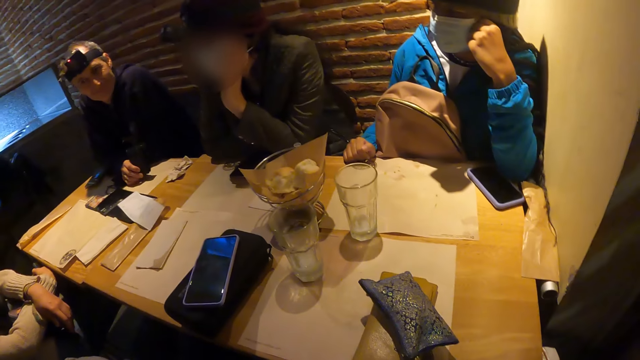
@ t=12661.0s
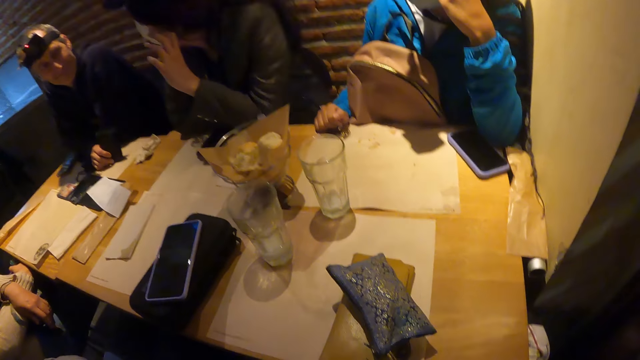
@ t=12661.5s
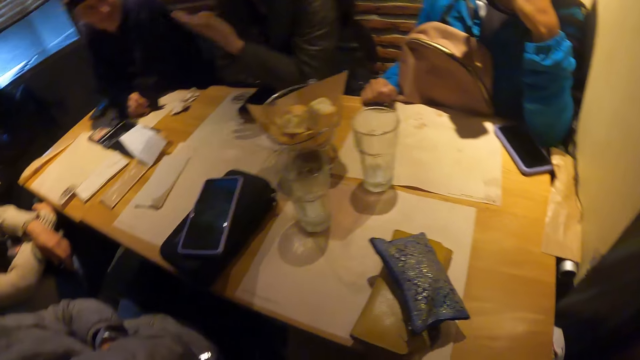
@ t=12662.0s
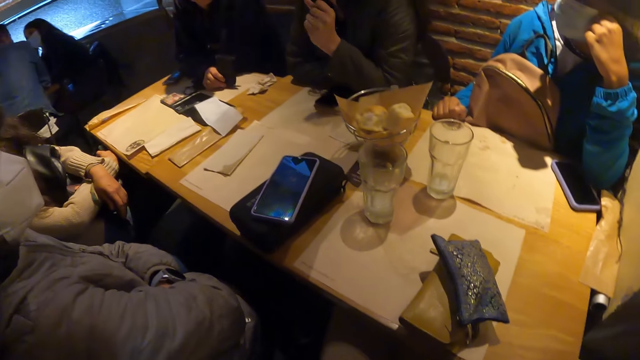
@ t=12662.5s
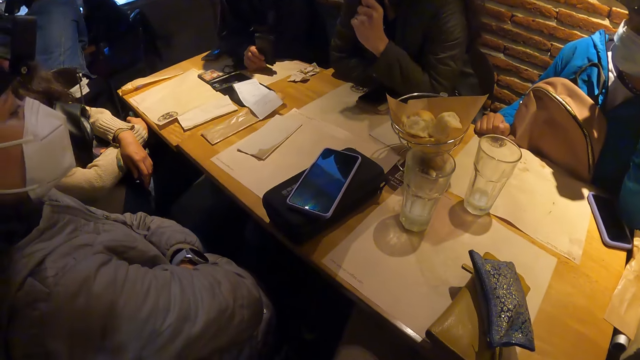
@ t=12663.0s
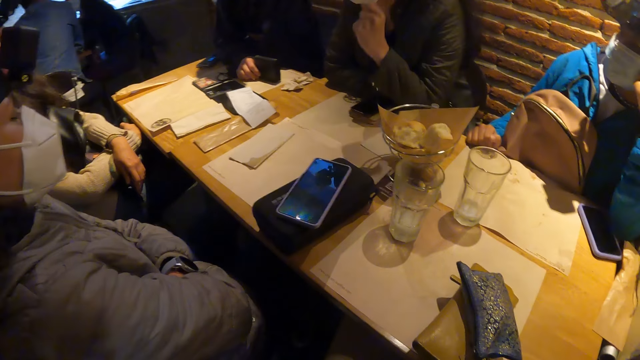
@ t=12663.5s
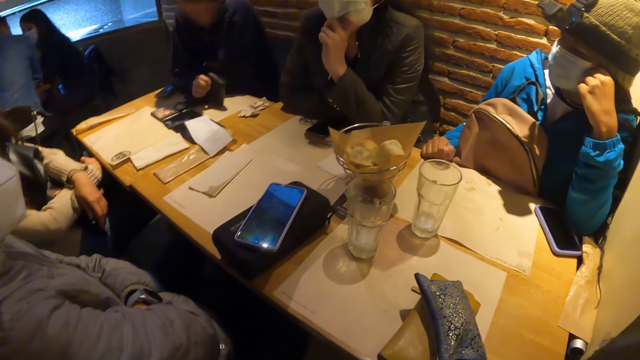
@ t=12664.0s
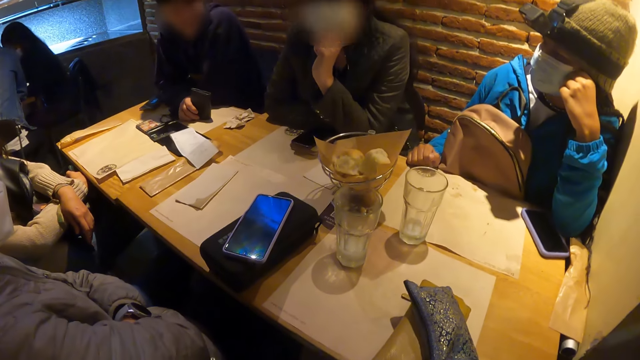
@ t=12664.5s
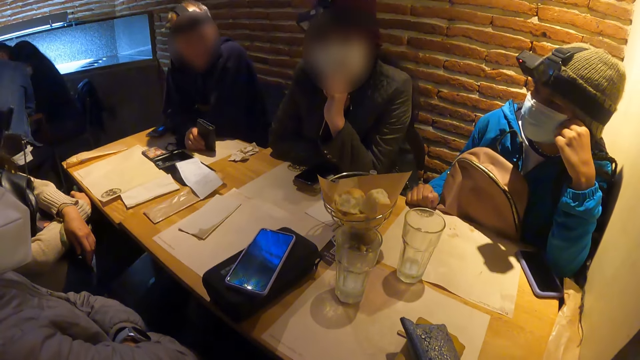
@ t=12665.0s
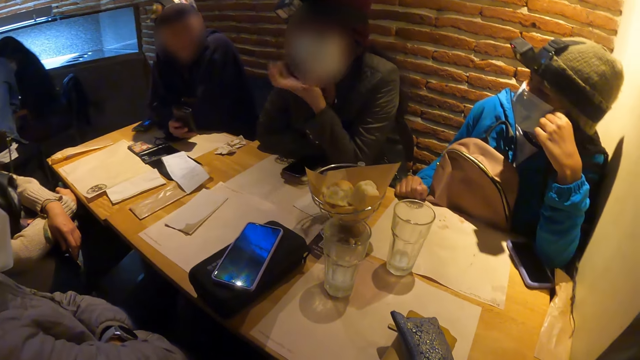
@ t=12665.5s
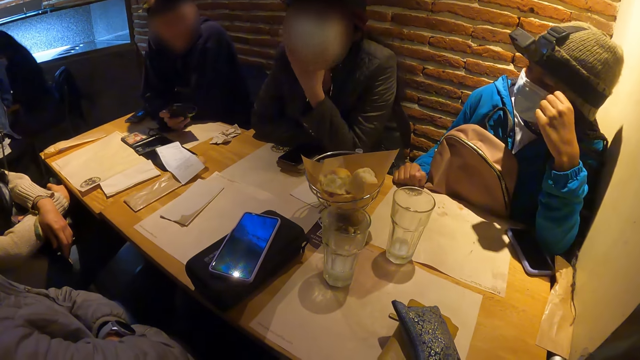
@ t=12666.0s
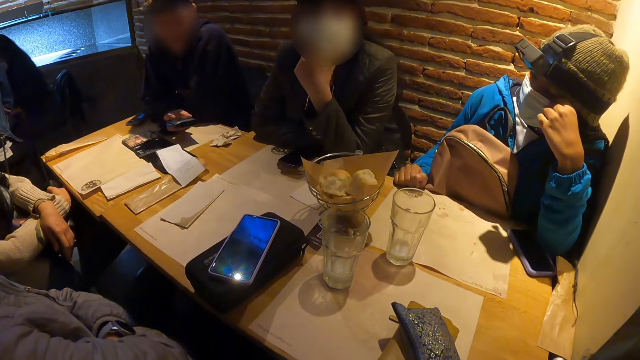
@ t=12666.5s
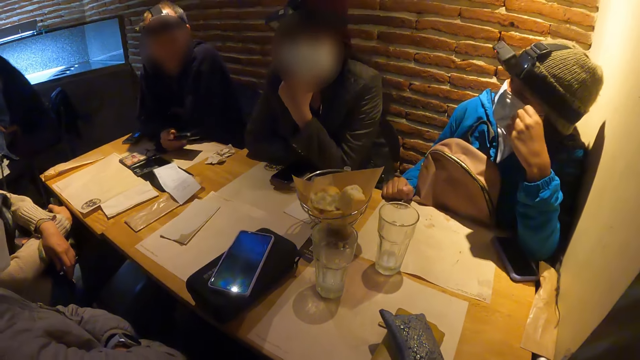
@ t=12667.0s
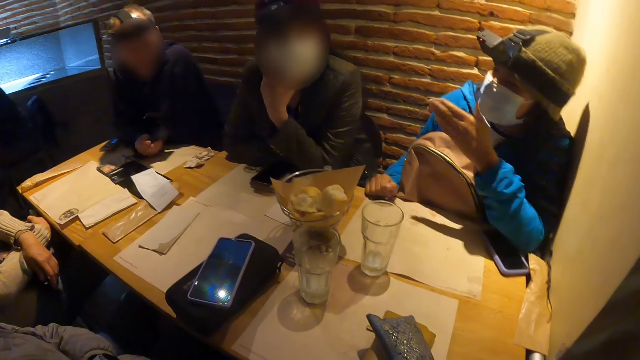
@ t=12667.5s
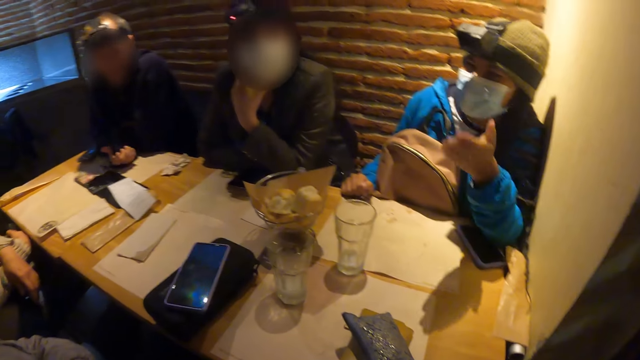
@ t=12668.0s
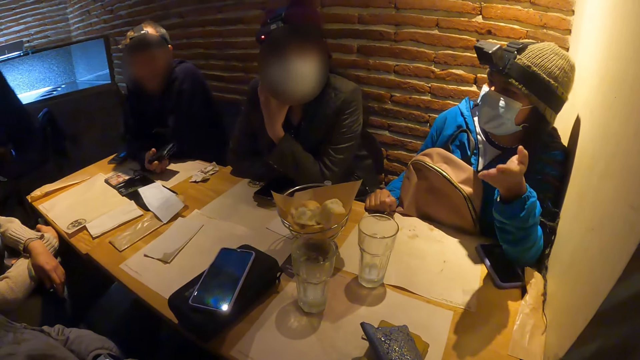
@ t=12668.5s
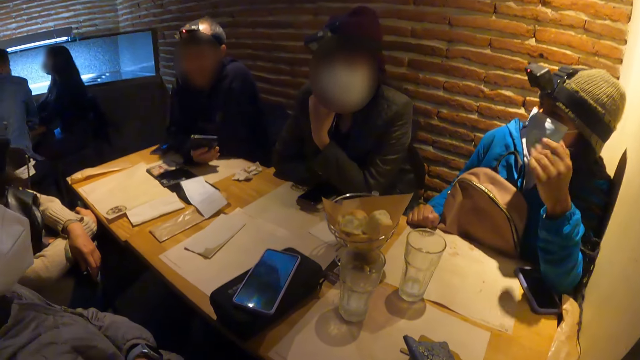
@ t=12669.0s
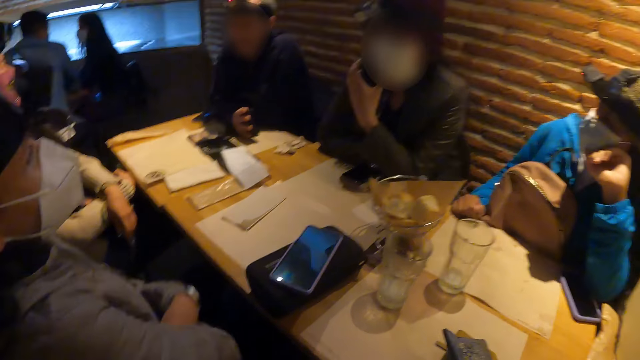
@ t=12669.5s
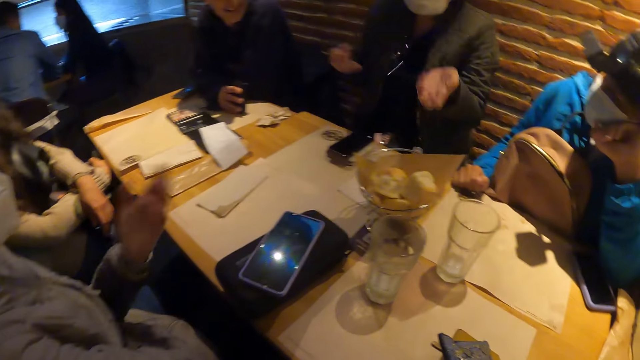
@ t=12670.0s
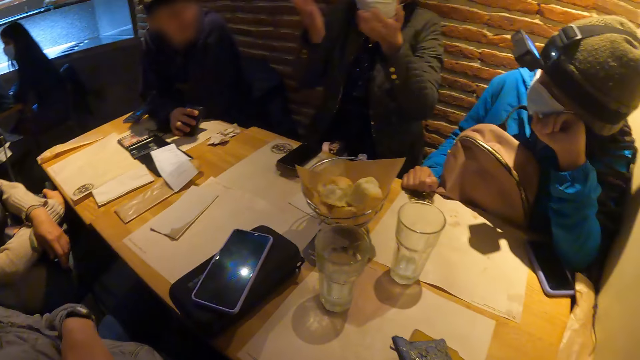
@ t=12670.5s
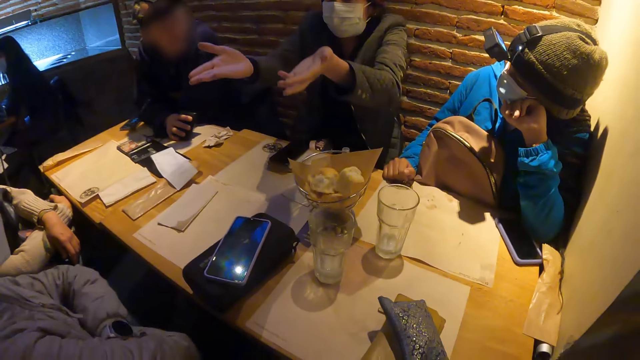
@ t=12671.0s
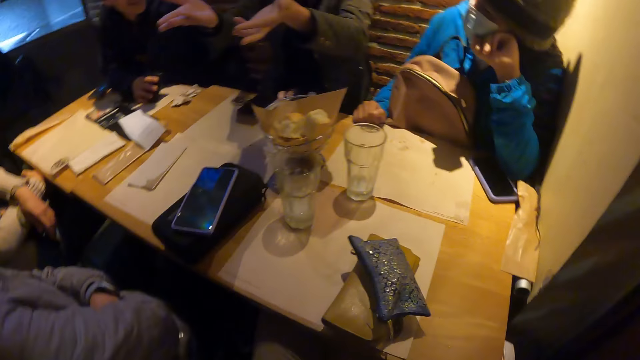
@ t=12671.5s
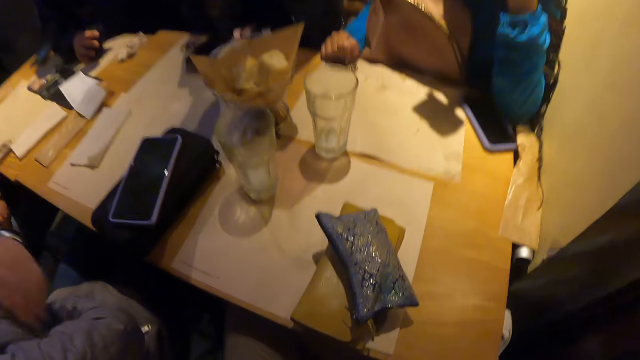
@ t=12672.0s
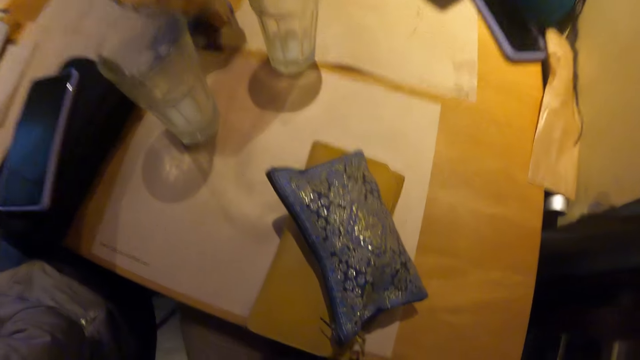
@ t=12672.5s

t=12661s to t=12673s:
The man interacts with another man and the group of people. The woman interacts with the group of people.

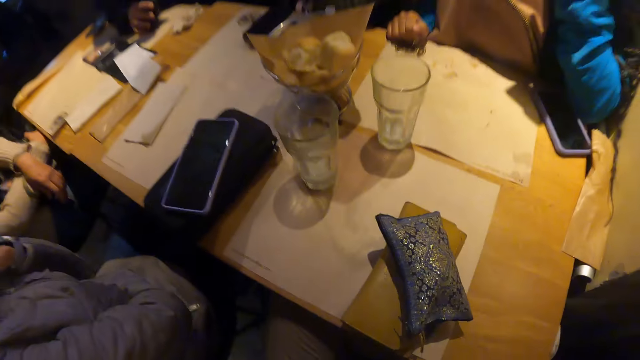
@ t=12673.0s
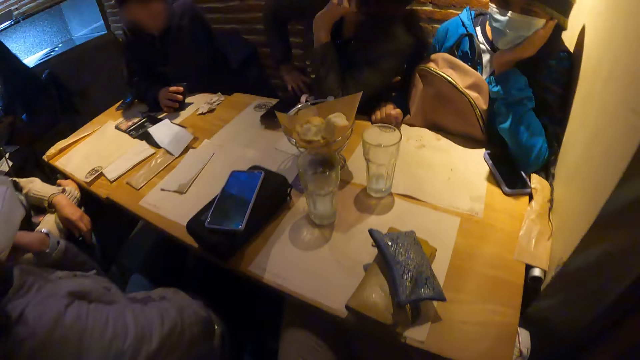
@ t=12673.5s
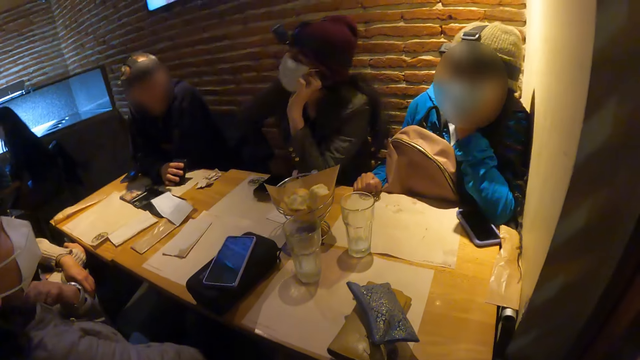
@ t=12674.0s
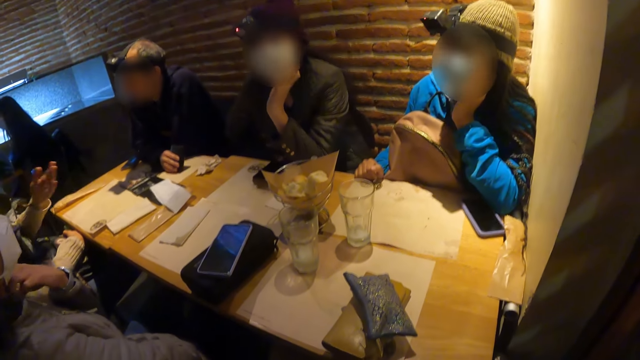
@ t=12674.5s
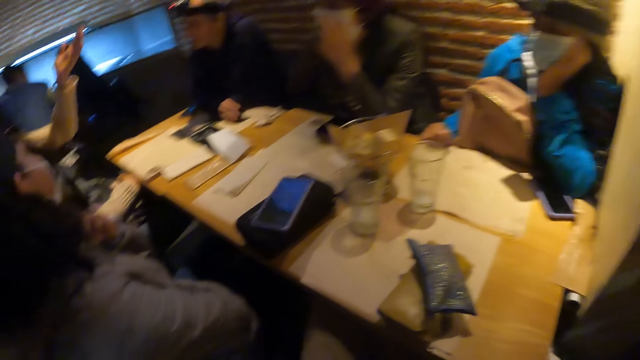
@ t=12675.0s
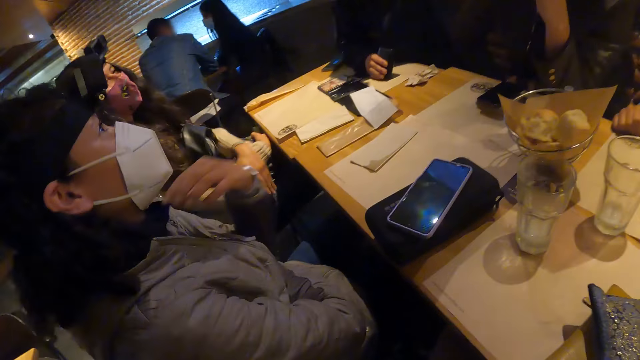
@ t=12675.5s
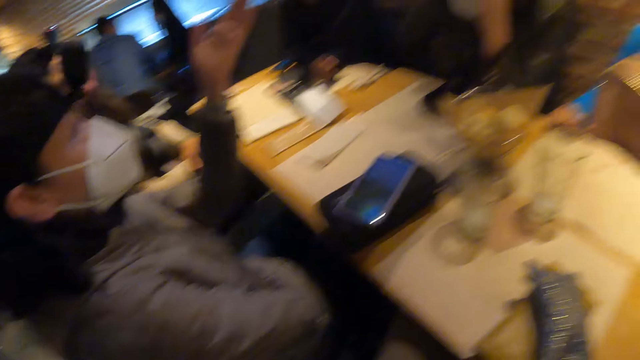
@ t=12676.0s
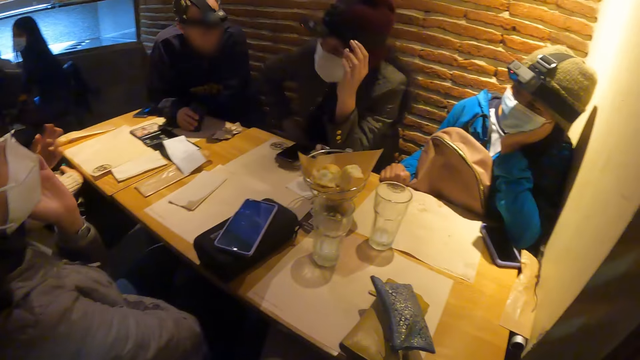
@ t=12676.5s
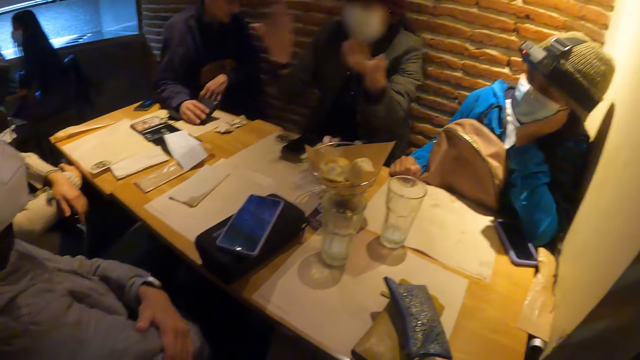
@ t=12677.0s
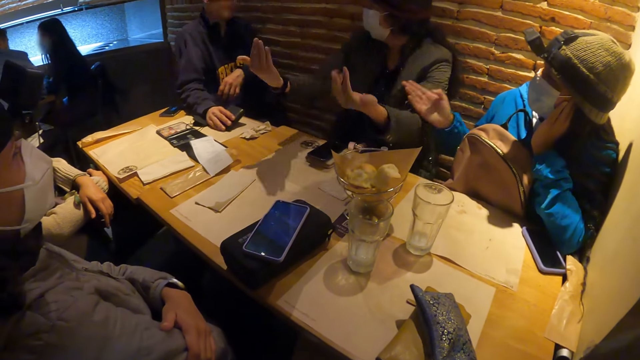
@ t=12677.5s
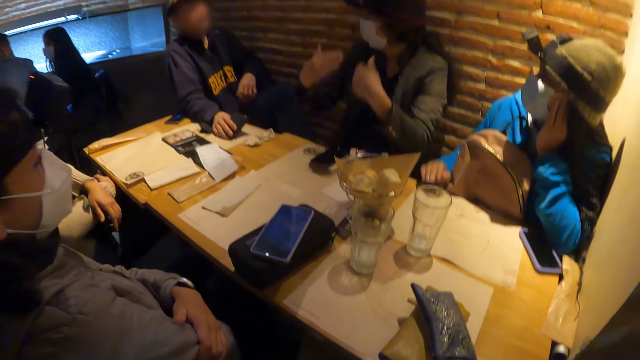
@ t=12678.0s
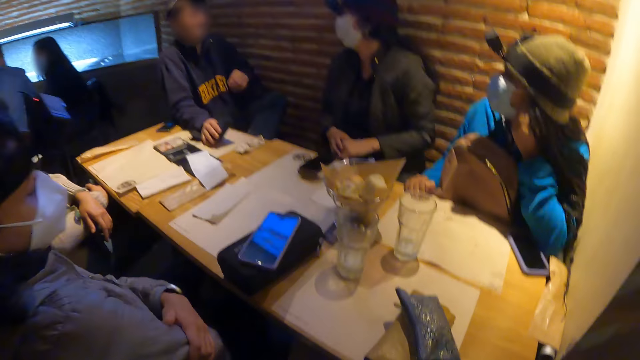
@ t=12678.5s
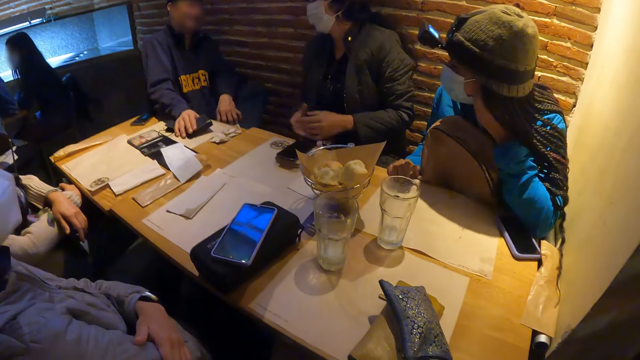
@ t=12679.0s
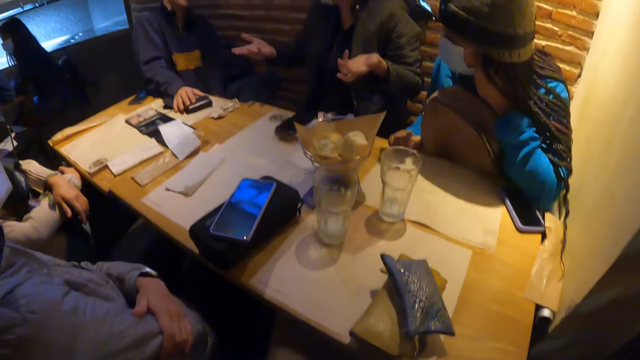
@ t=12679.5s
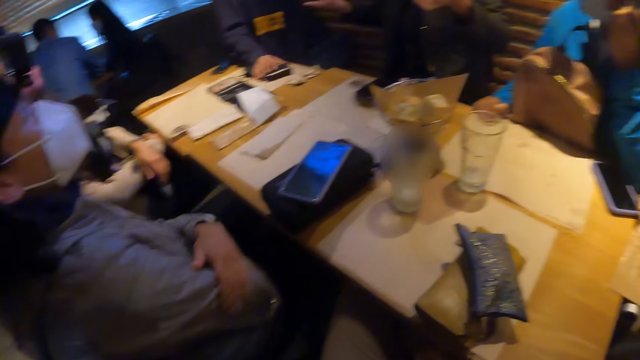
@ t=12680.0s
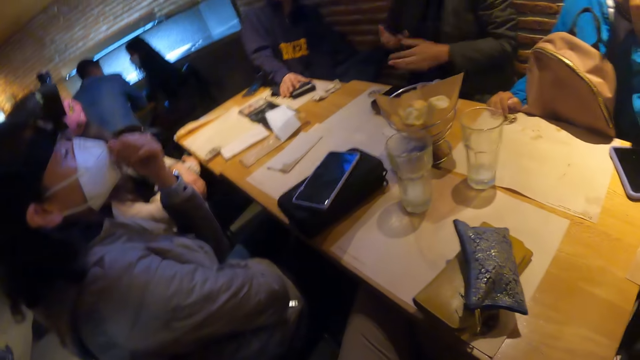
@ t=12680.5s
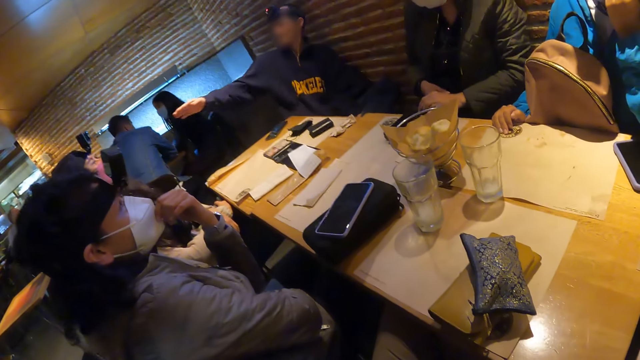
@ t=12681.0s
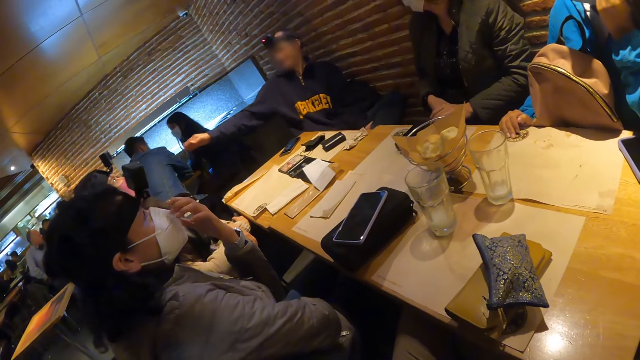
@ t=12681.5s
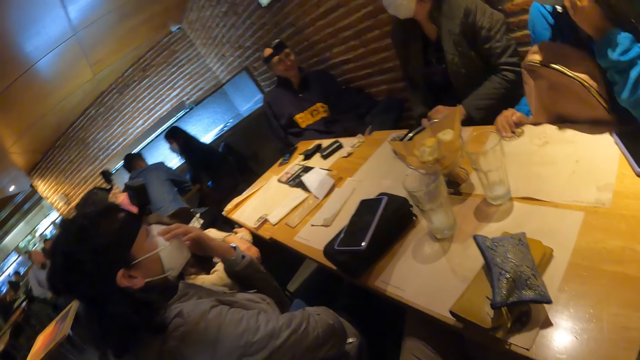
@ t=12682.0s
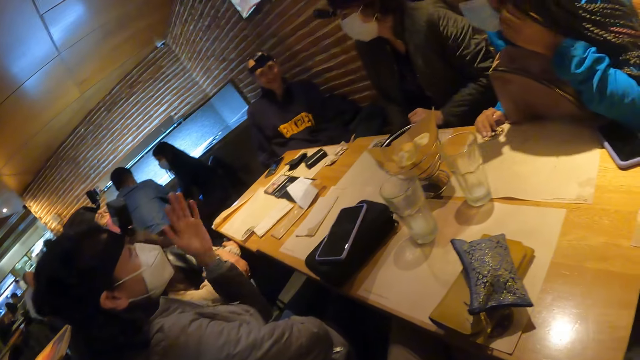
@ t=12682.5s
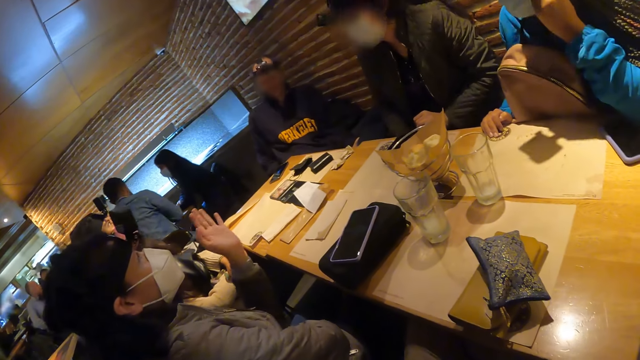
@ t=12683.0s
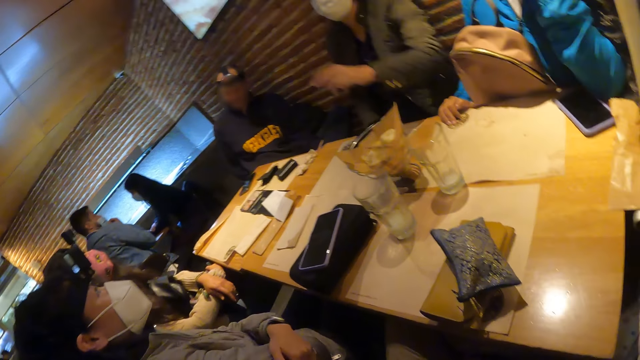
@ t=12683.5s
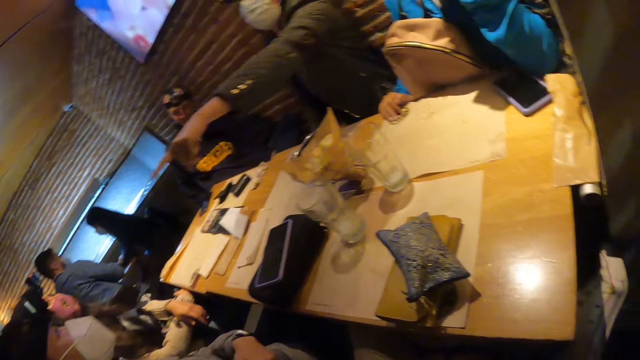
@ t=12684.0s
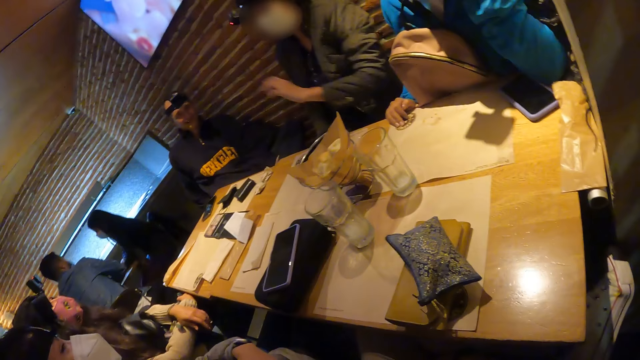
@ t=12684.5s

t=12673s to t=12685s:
The woman interacts with the man and the rest of the group. Another man interacts with the first man and the rest of the group.
